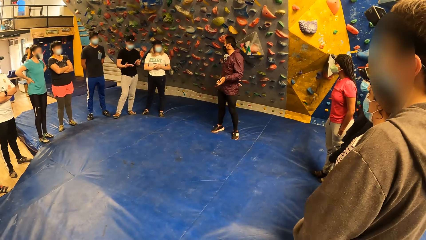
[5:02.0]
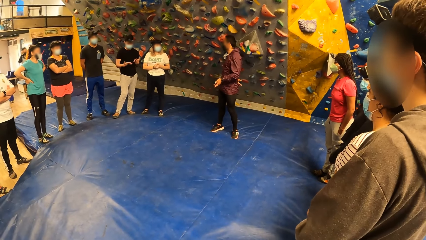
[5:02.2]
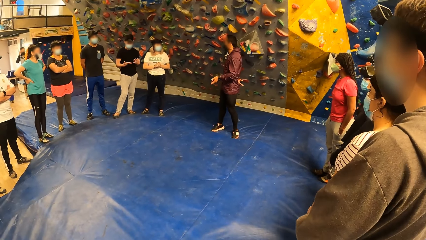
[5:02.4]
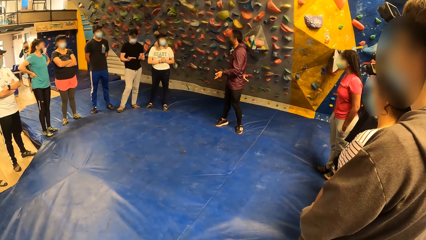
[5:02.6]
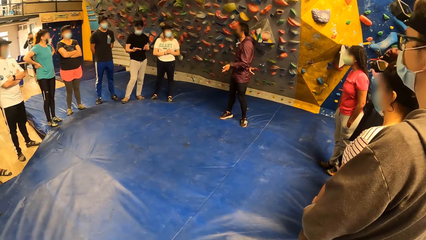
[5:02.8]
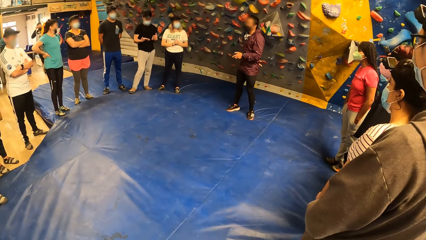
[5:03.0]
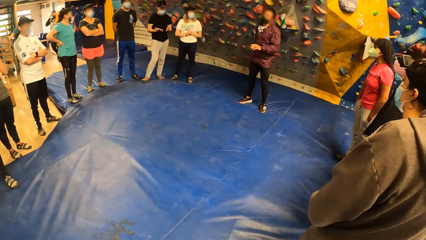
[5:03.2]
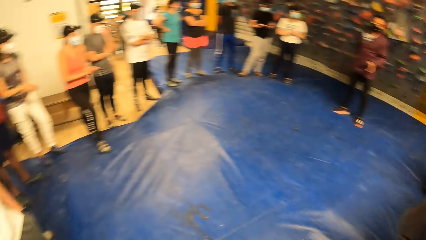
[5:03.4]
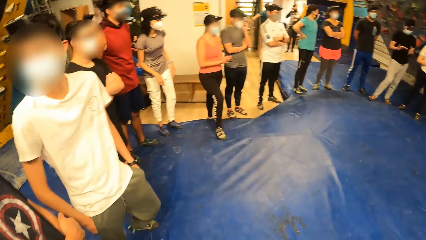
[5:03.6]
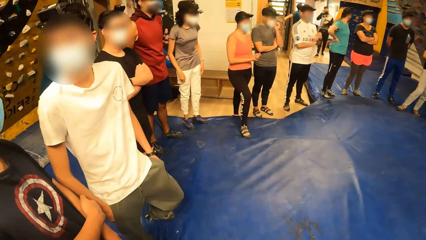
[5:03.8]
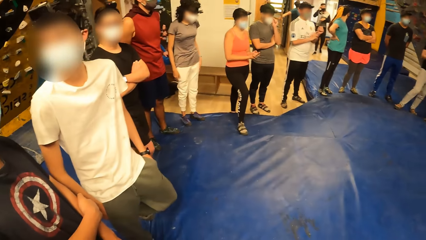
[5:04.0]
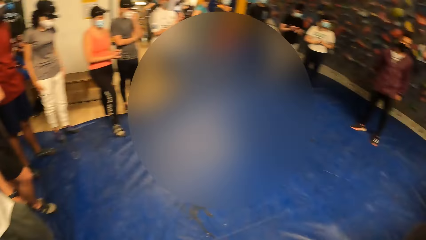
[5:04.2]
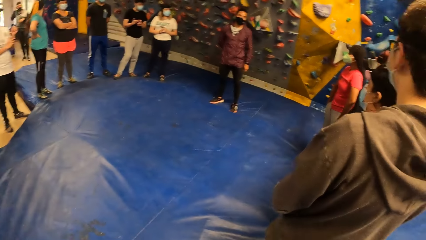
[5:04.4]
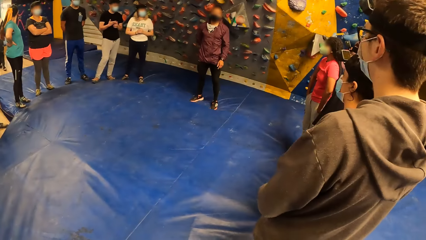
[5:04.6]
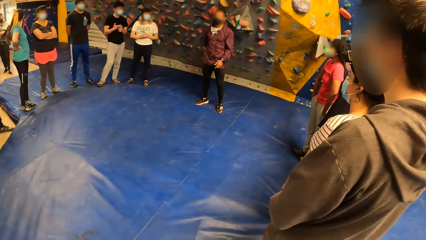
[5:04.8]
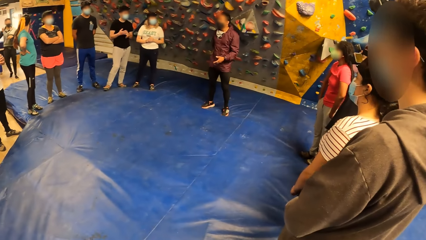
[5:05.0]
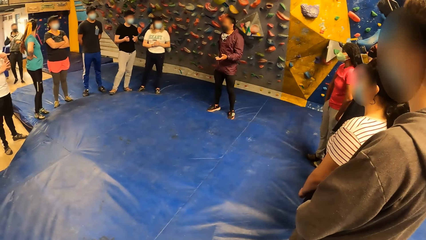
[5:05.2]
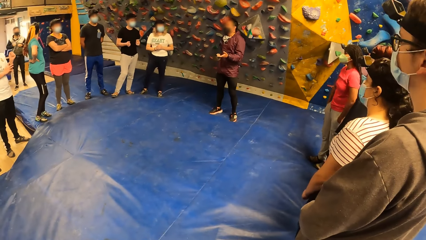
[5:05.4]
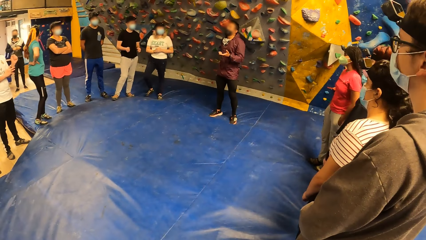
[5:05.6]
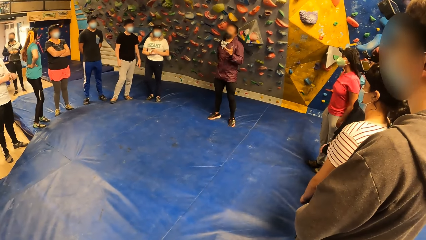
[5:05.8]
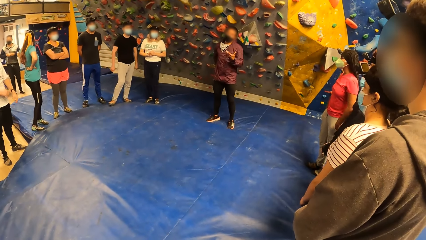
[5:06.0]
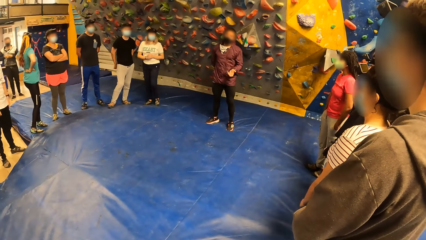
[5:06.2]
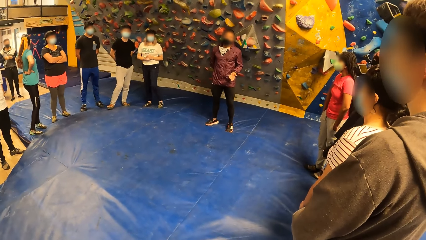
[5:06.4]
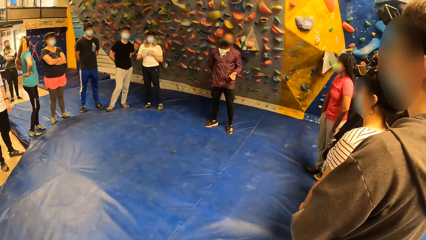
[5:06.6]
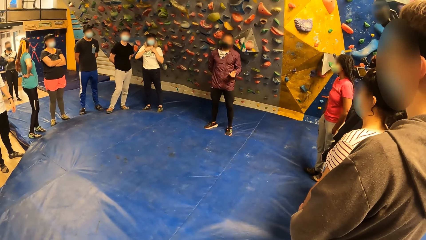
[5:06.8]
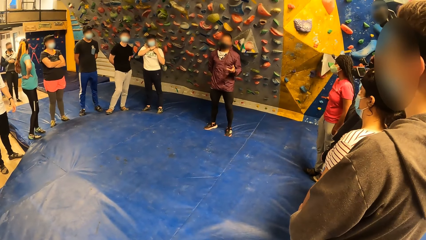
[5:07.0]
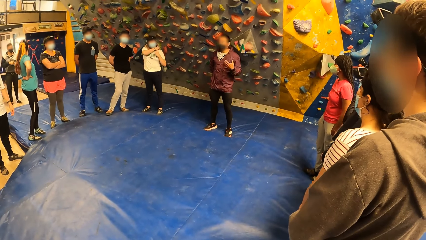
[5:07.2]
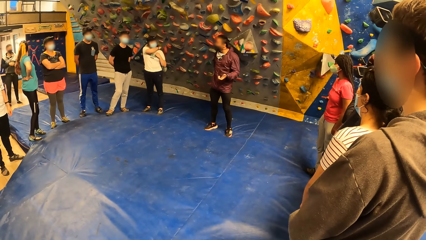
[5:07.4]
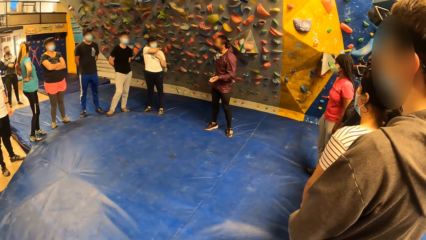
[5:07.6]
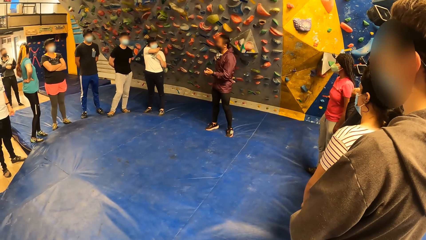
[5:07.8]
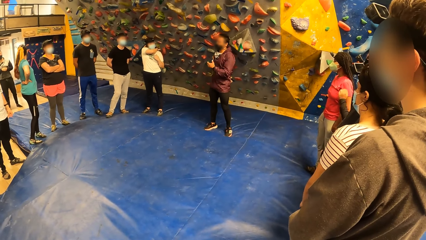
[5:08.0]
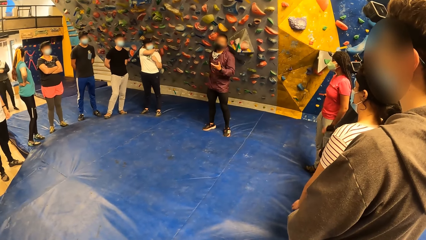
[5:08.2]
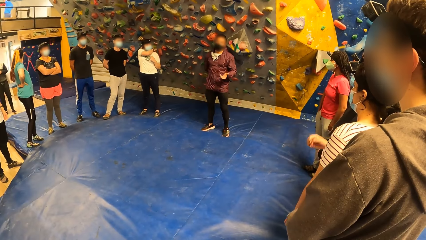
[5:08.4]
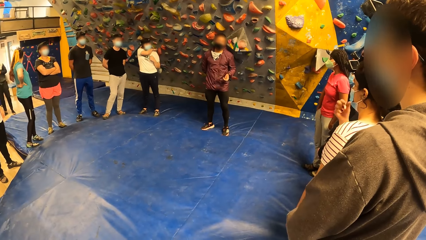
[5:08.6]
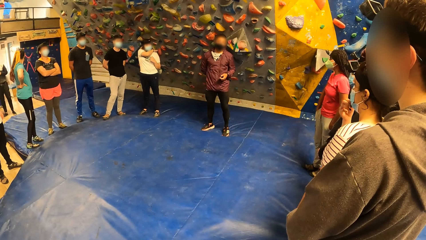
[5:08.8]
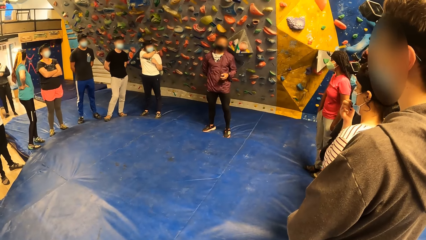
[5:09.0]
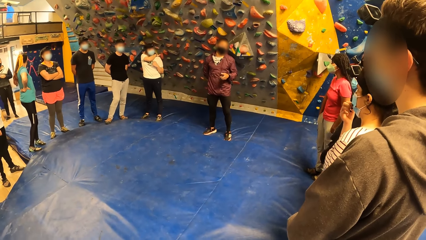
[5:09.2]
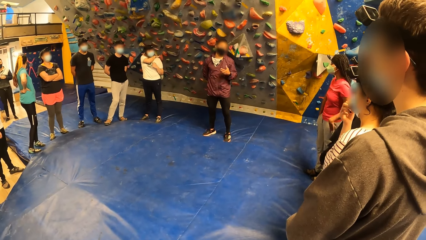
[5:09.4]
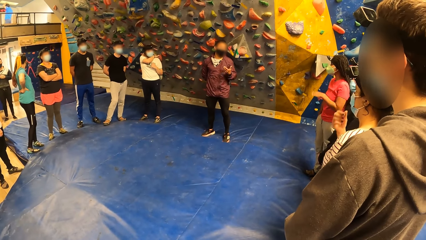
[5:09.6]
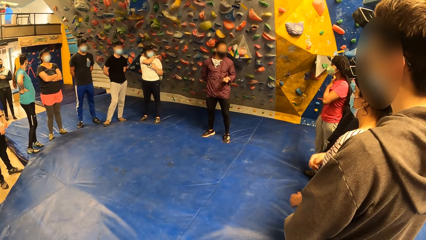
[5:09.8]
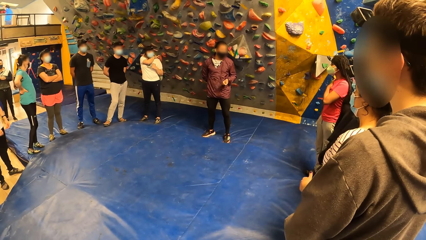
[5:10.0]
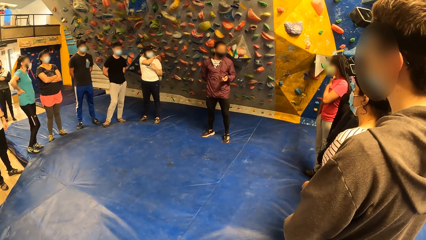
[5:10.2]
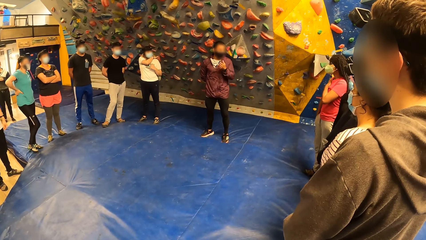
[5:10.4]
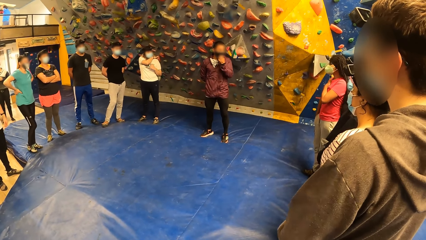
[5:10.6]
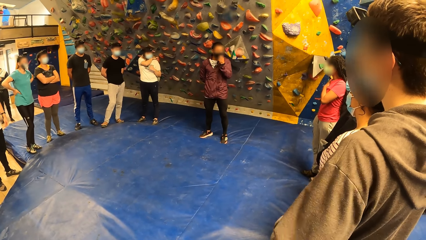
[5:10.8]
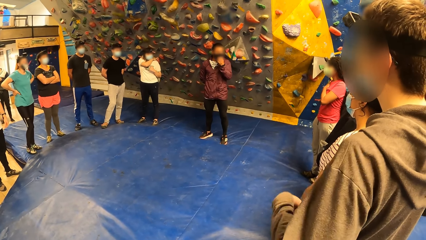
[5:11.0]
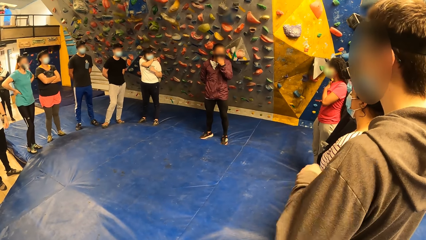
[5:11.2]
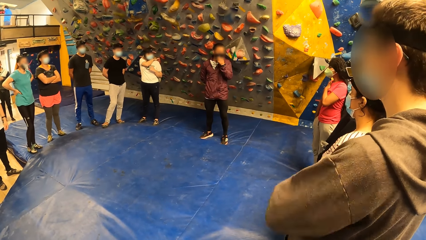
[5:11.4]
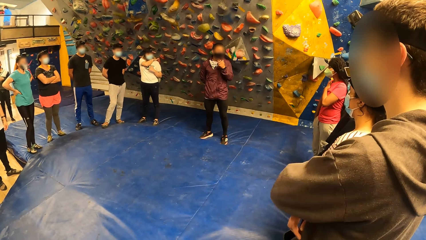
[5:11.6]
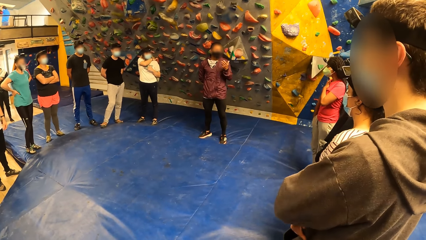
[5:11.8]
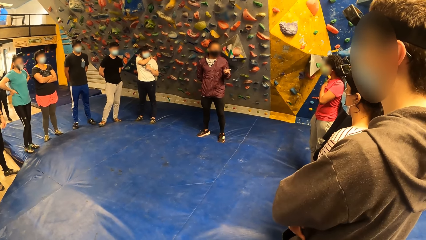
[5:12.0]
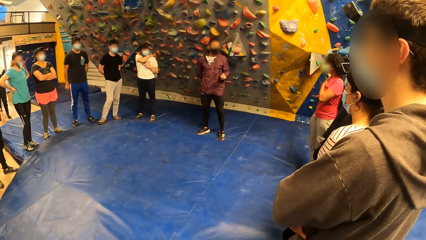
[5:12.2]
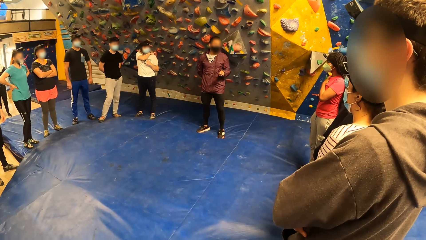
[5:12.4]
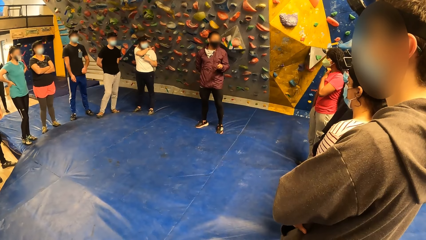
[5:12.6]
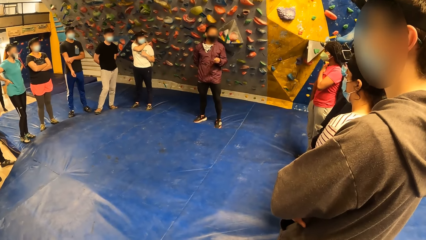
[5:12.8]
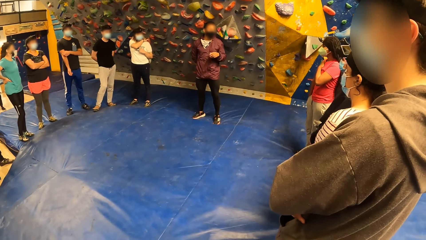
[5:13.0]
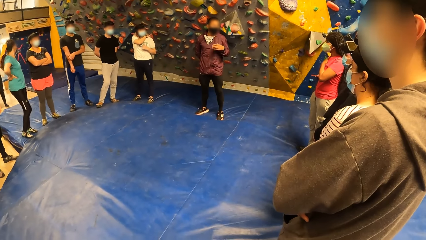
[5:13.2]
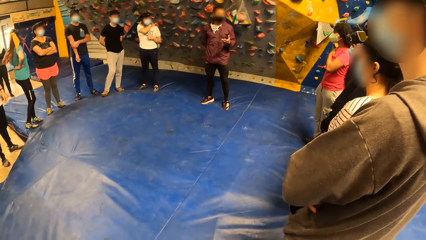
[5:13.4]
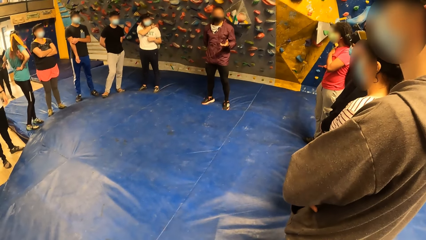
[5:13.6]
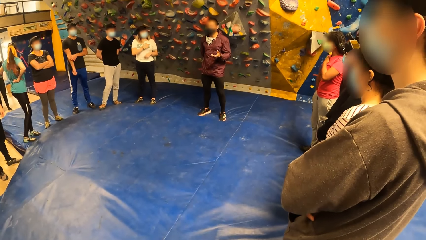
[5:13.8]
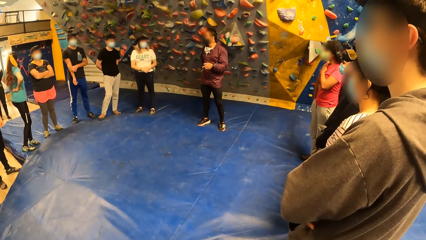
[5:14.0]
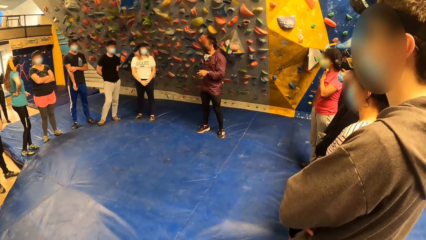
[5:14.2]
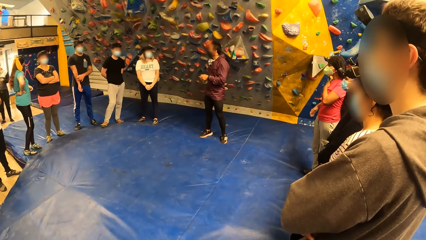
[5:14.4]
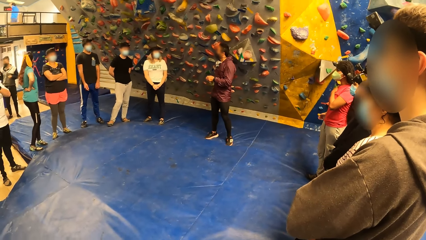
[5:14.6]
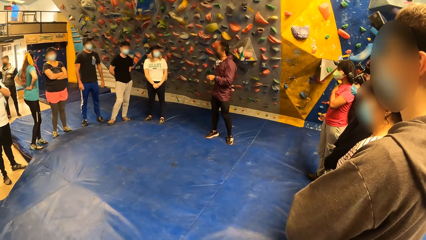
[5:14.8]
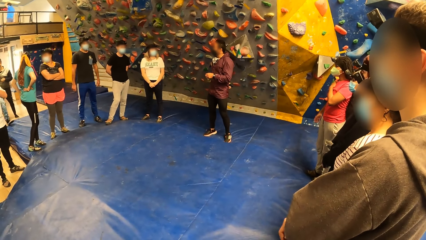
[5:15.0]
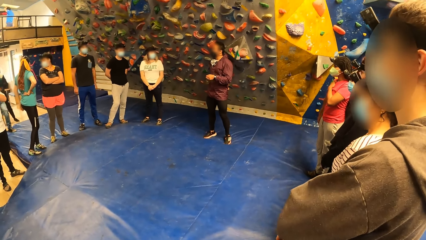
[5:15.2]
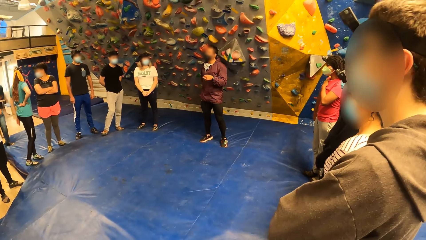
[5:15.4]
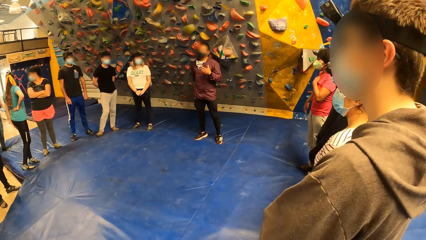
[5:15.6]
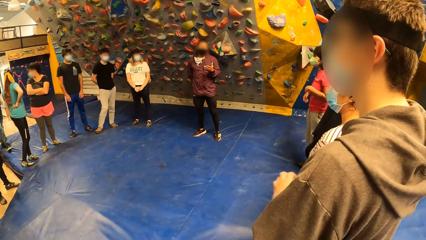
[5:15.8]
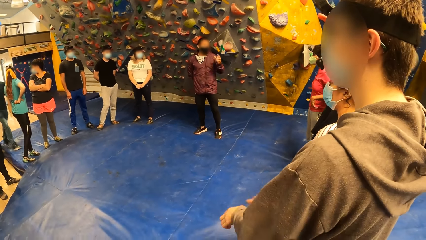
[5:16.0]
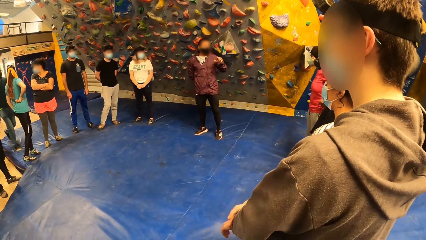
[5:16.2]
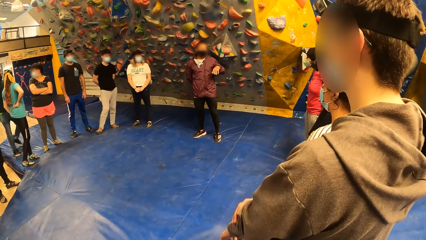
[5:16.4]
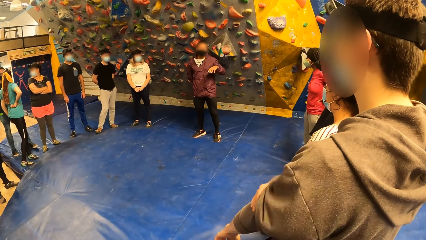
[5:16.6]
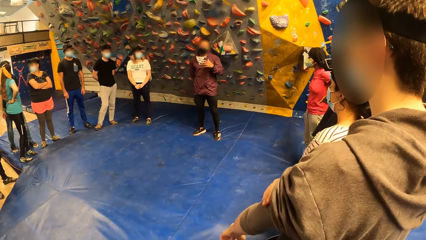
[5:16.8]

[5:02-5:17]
The camera wearer looks around. A woman adjusts a nose mask on her face with her right hand. The woman drops her hand from her face. A man rolls his left sleeve with his right hand.
